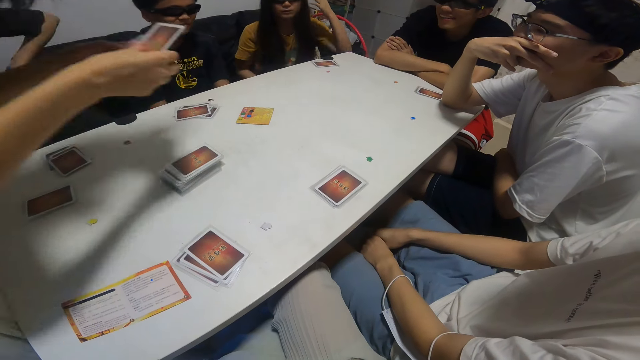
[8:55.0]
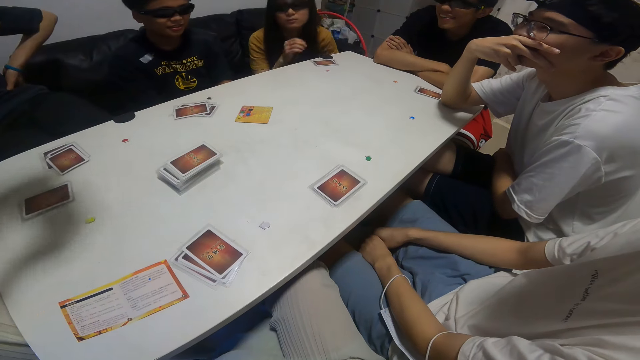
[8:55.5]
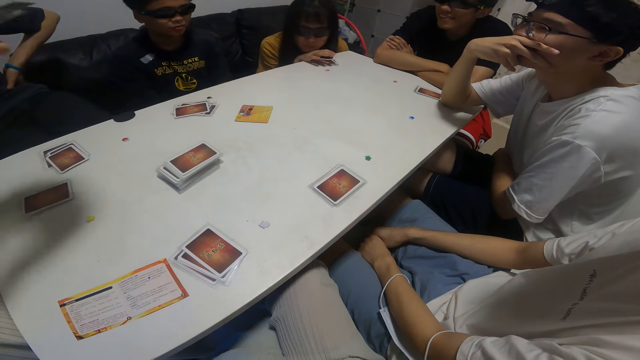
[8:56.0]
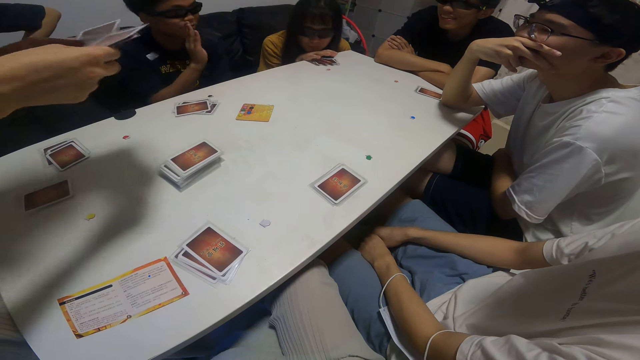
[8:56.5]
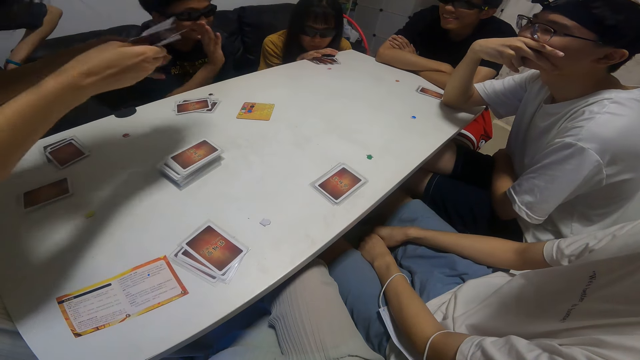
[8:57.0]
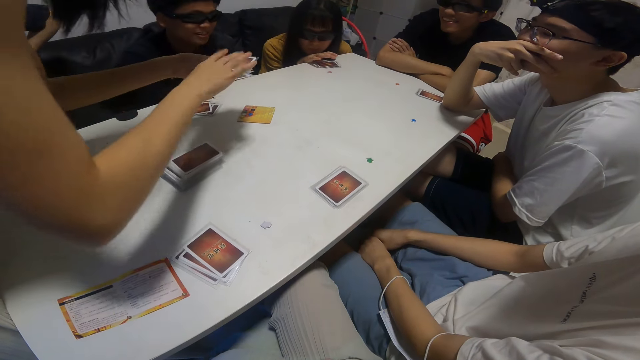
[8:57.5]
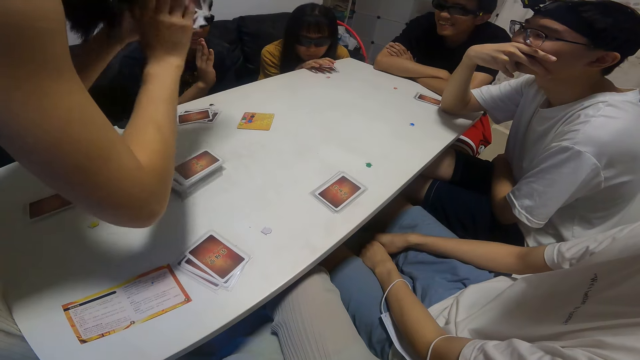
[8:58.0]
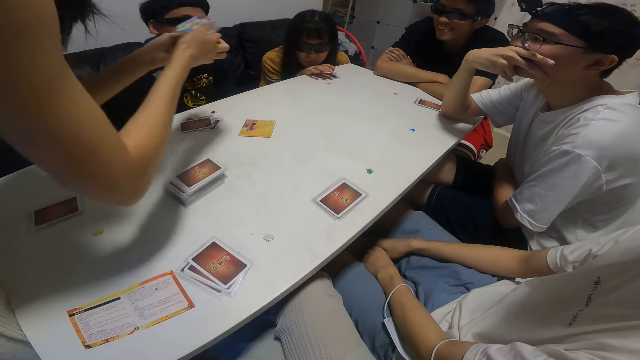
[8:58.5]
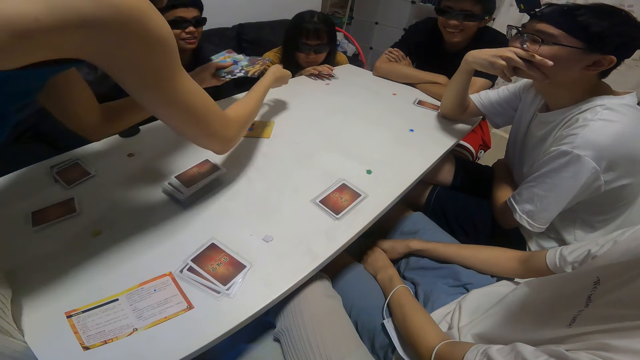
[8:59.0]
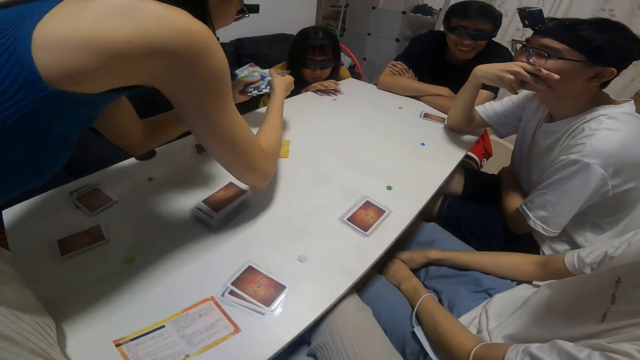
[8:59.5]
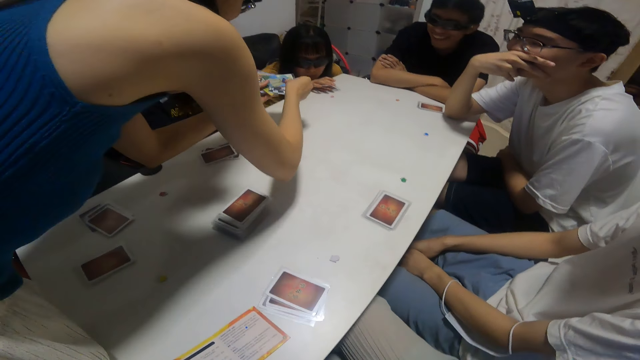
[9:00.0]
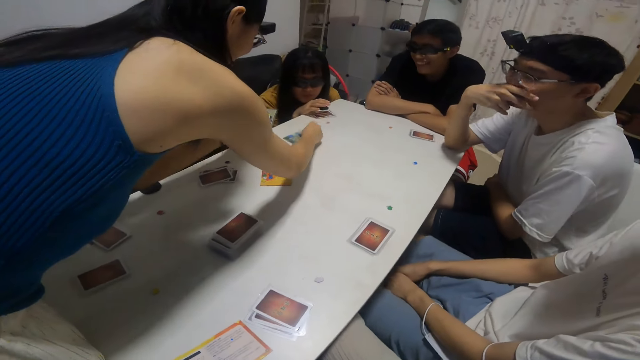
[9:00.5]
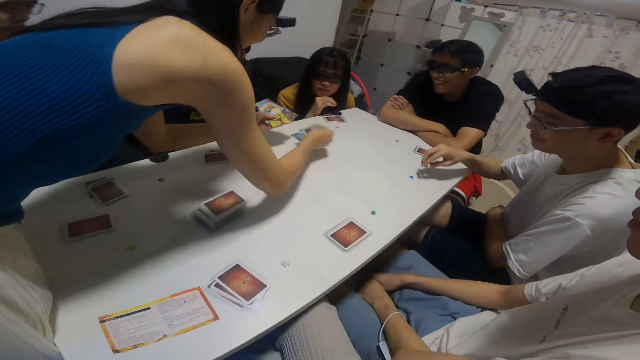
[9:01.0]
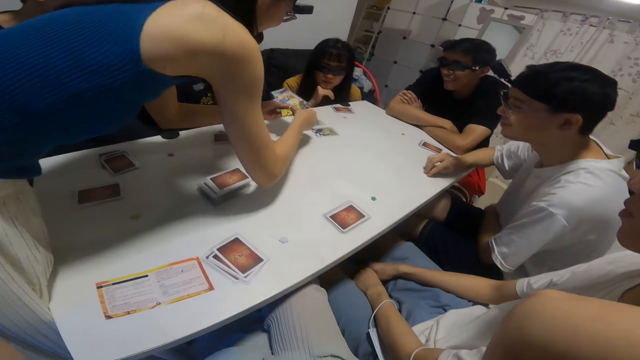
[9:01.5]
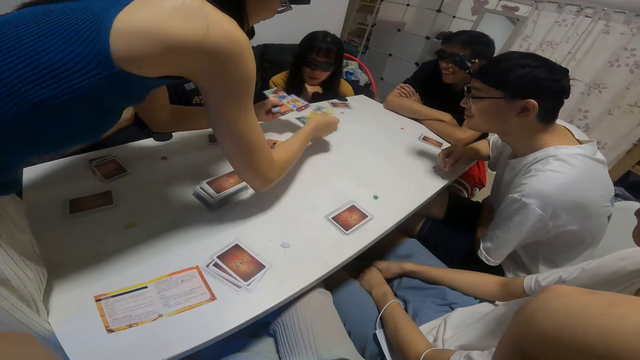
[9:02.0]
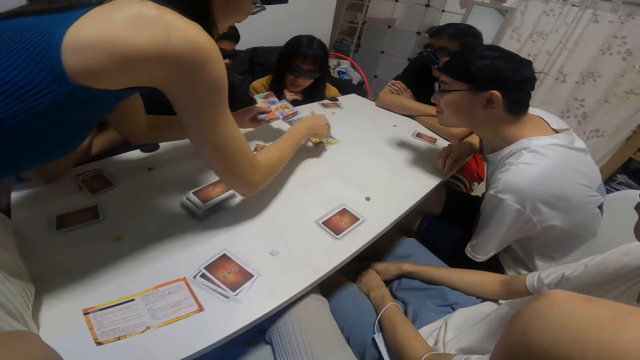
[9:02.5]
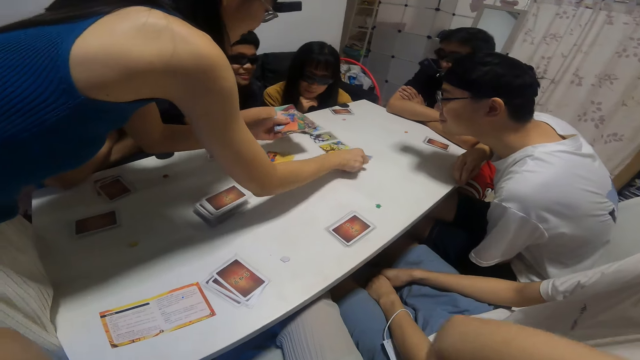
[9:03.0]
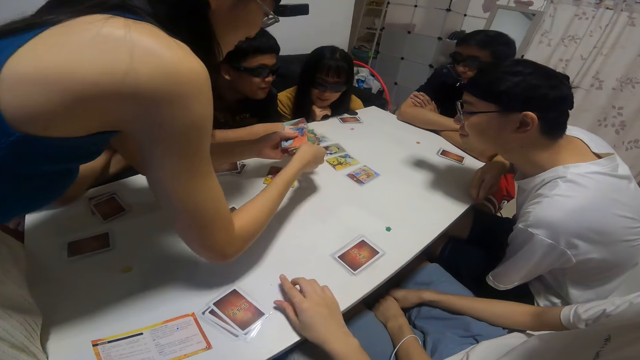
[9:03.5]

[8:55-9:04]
A lady drops the cards on the table. She shares the cards on the table with her right hand.

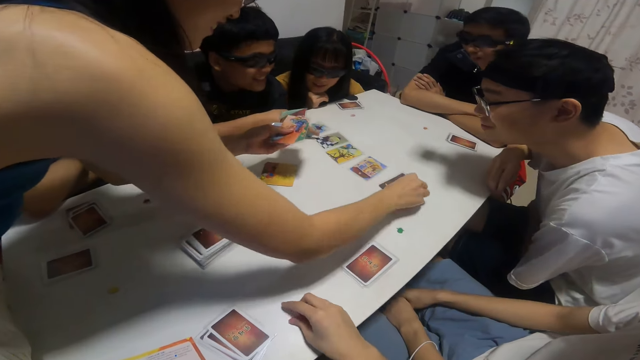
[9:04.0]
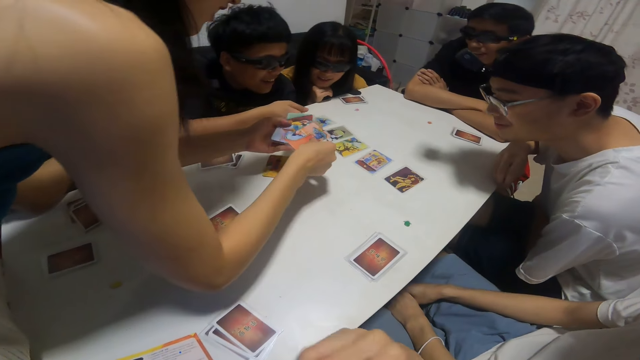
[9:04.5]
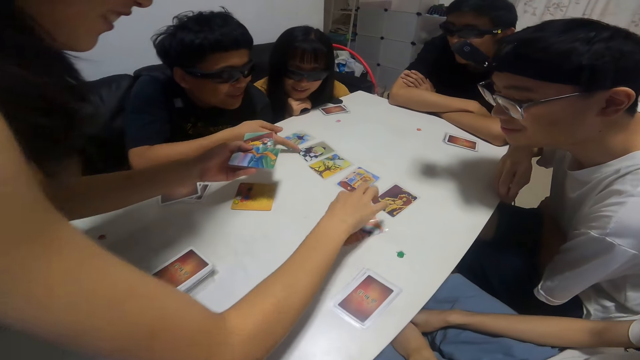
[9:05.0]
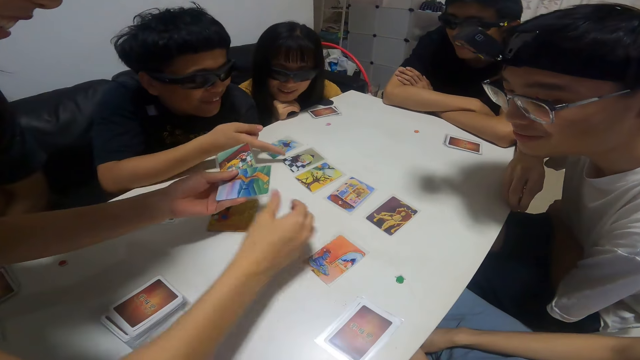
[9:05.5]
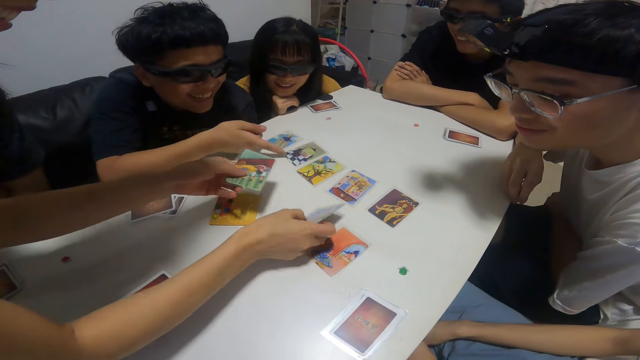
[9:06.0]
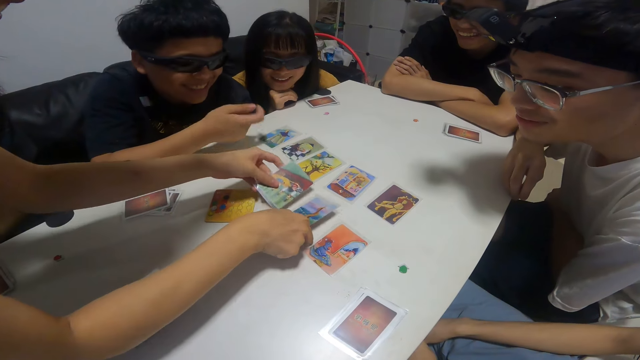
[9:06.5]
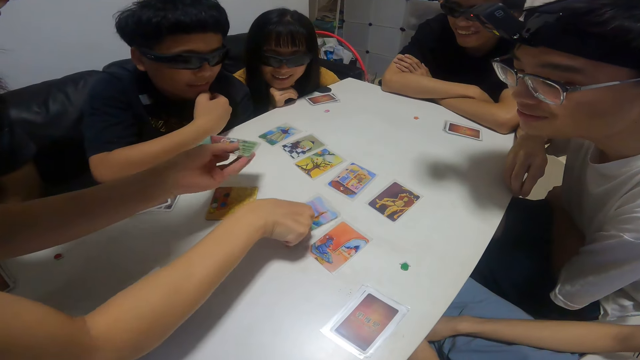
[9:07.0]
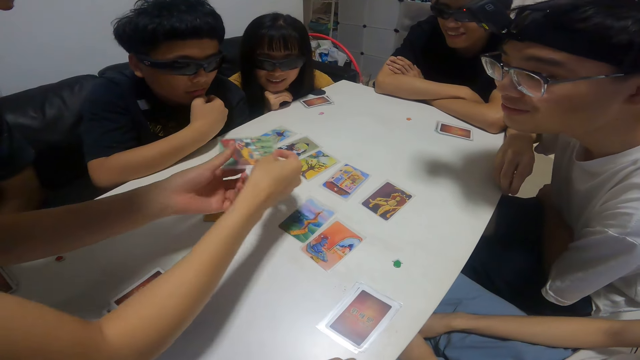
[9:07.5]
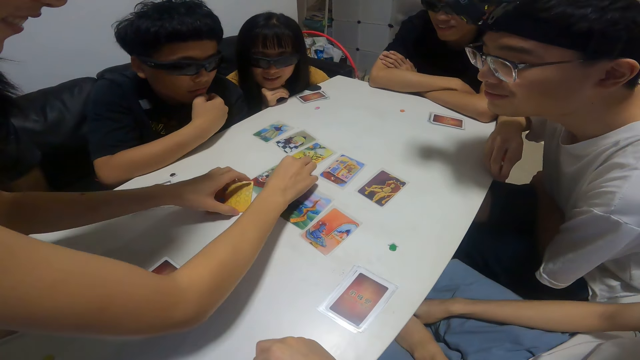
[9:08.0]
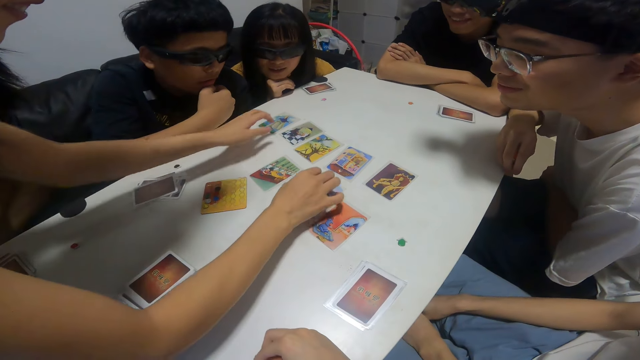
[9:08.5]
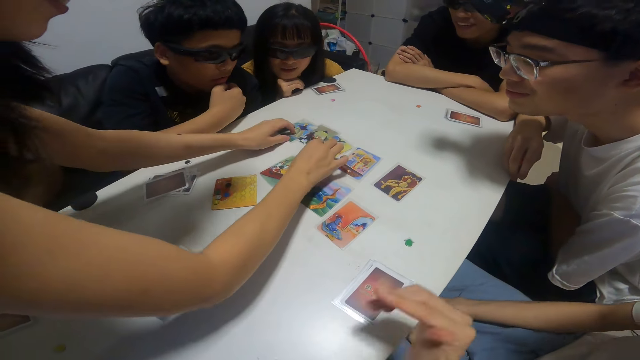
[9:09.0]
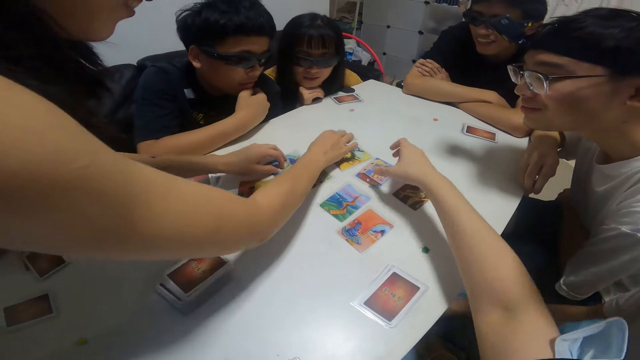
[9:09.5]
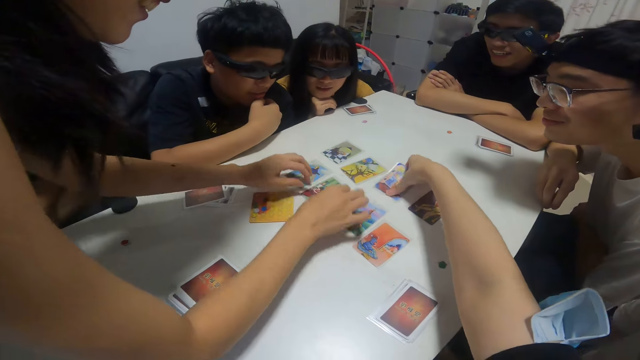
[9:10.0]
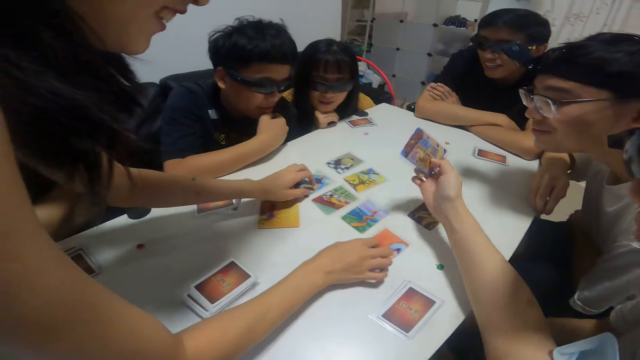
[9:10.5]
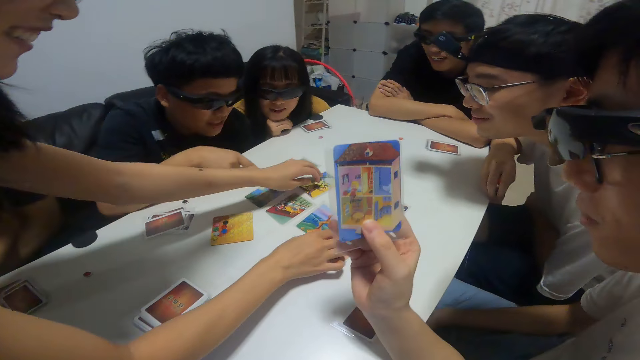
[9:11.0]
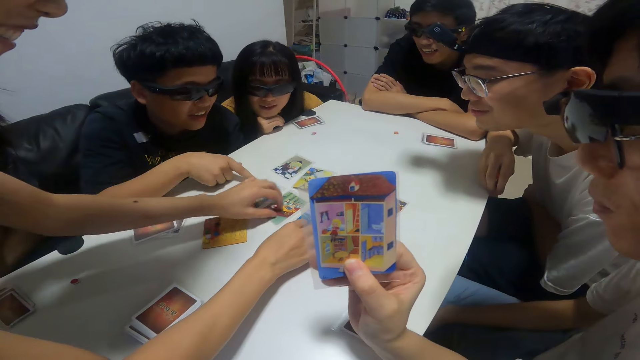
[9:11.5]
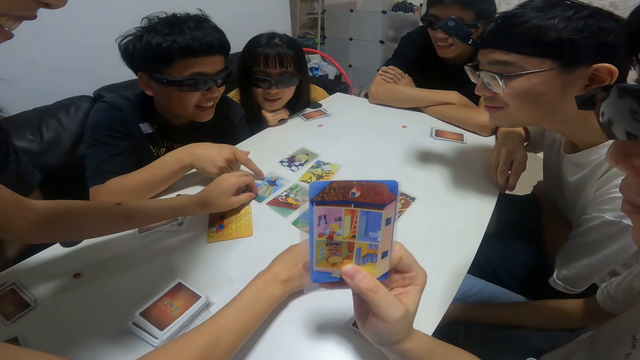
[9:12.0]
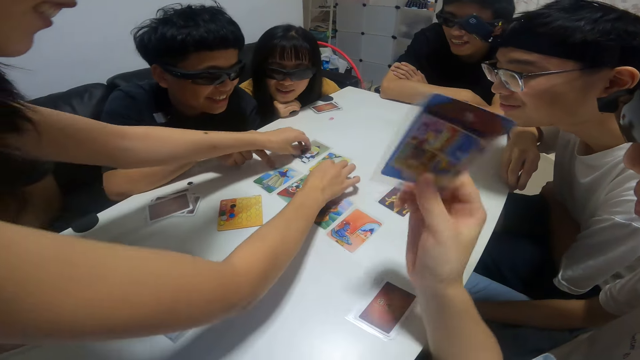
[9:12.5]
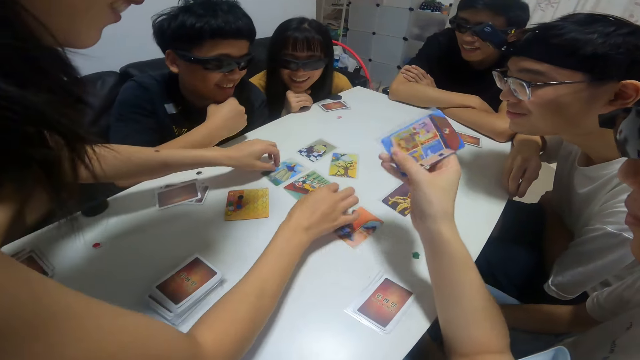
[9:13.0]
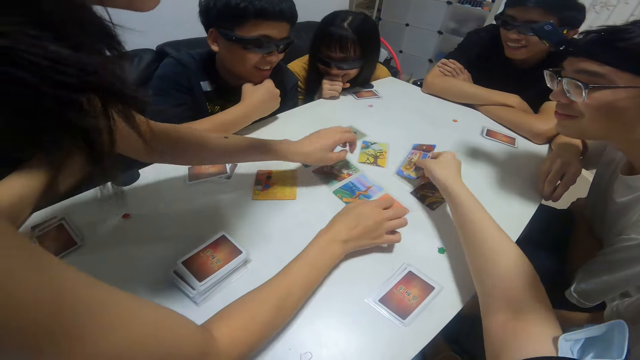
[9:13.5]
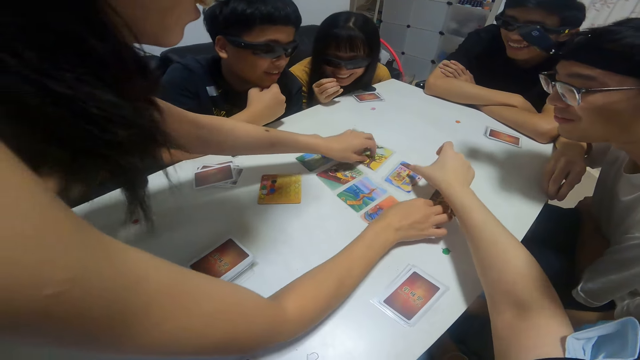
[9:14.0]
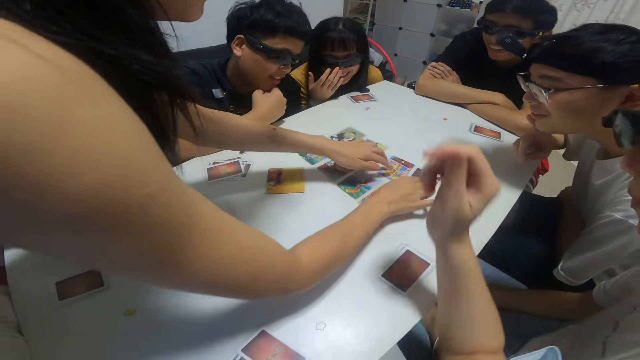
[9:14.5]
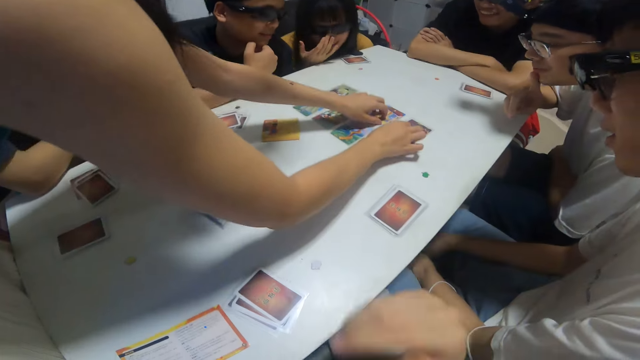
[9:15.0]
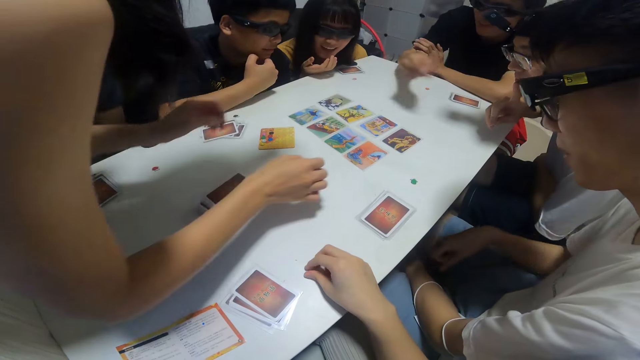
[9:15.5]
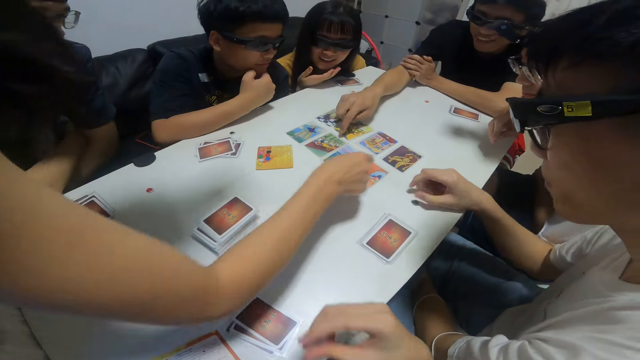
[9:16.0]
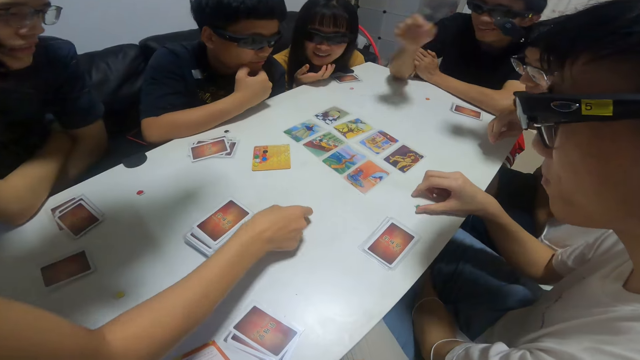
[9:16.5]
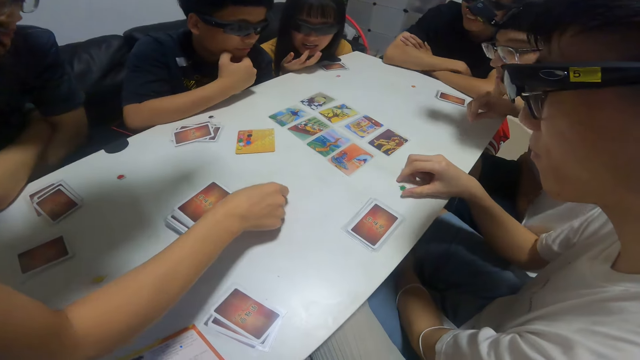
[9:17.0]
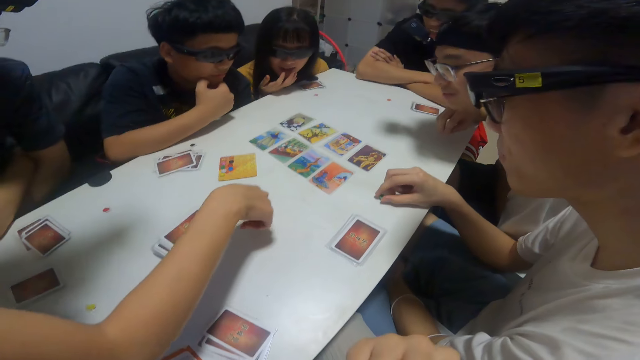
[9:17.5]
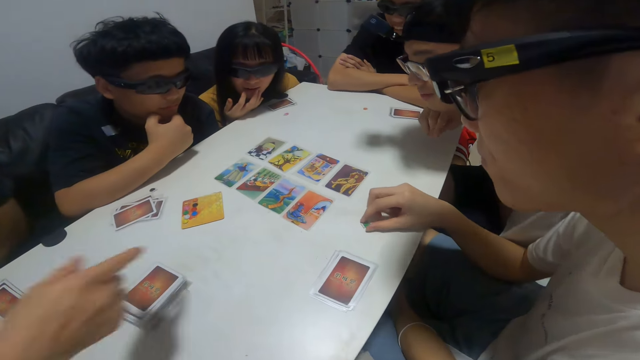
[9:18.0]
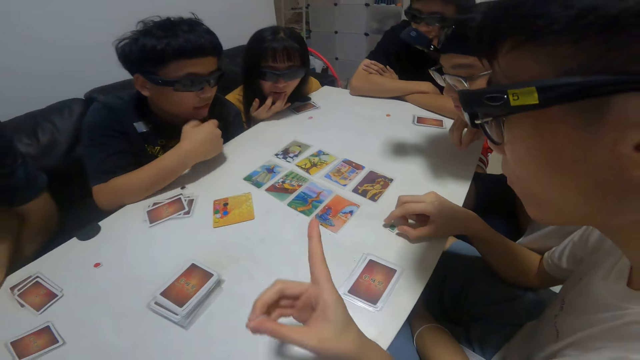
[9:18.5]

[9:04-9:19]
A person communicates. A lady adjusts the cards on the table with both hands. The camera wearer picks up another card from the table with his right hand. He looks at the card. He drops the card on the table with his right hand. A boy touches a card on the table with his right hand. A person demonstrates something.
